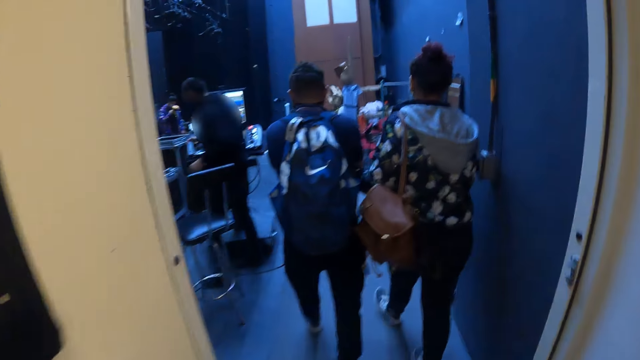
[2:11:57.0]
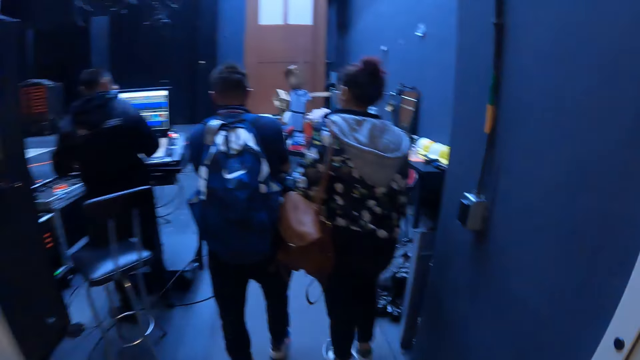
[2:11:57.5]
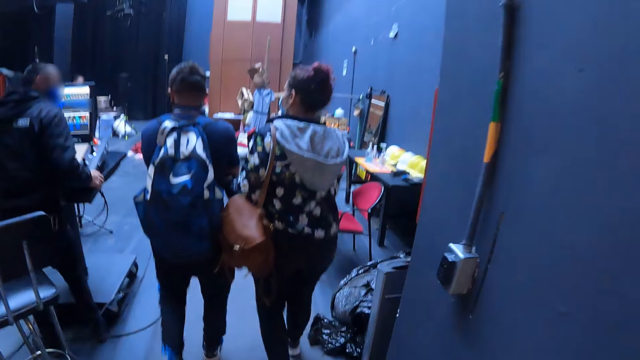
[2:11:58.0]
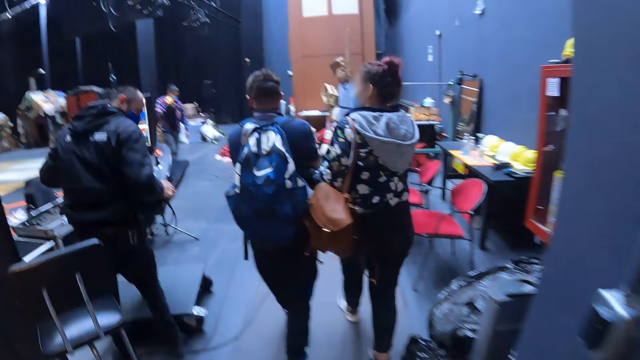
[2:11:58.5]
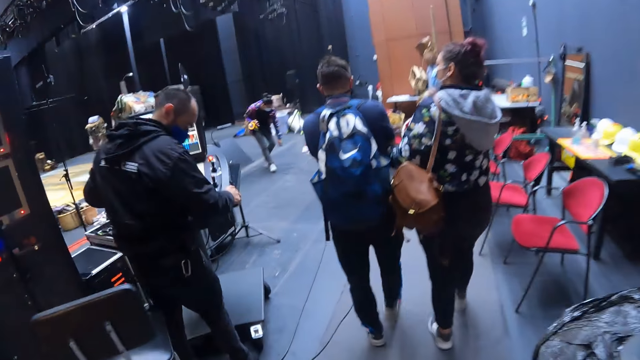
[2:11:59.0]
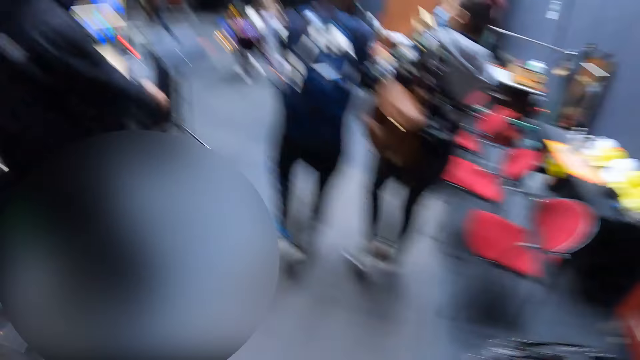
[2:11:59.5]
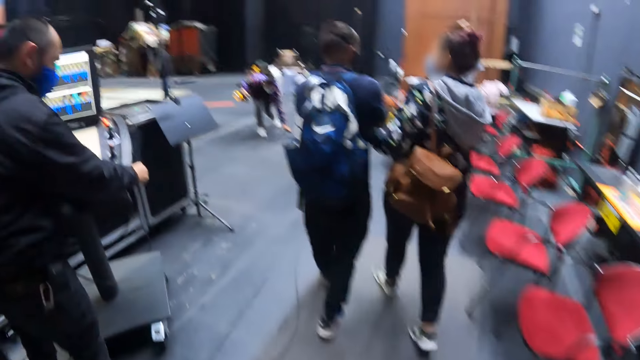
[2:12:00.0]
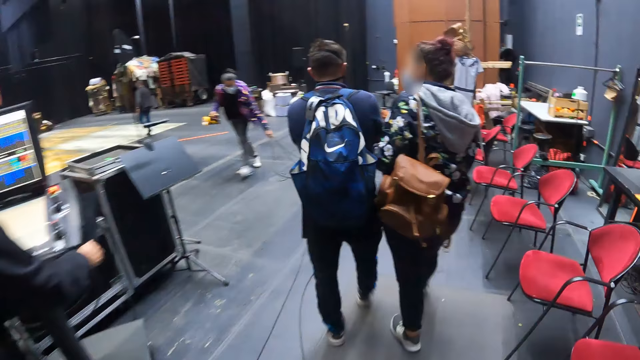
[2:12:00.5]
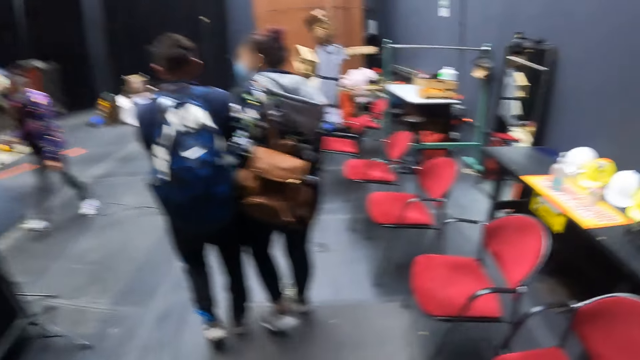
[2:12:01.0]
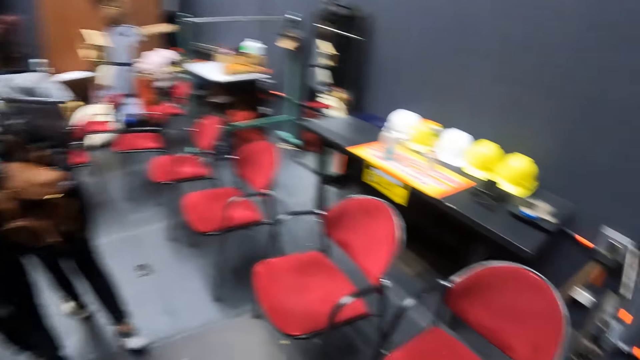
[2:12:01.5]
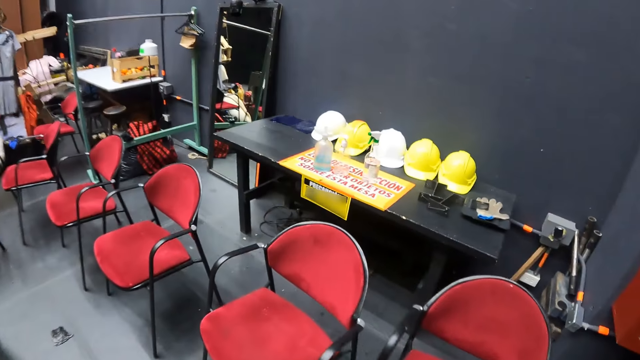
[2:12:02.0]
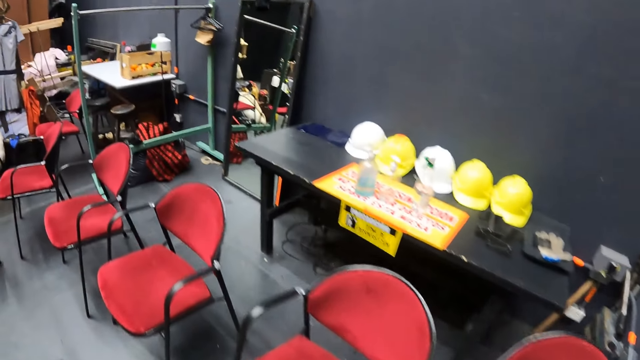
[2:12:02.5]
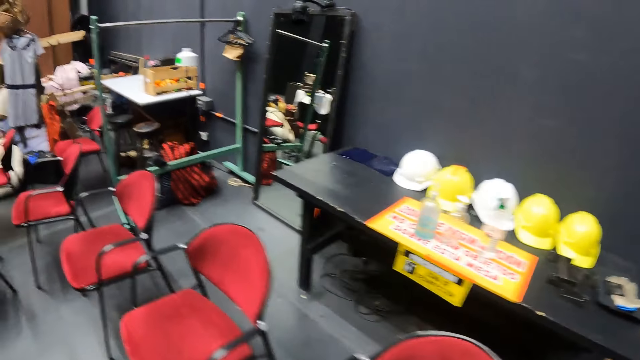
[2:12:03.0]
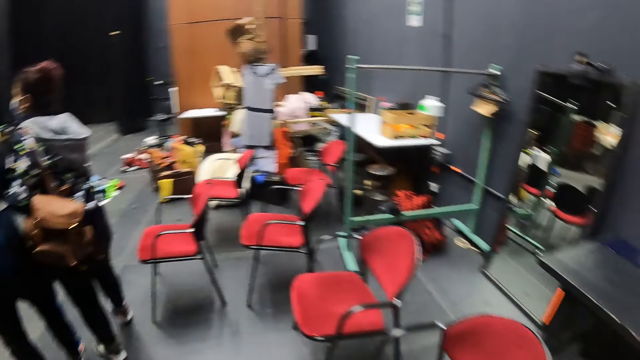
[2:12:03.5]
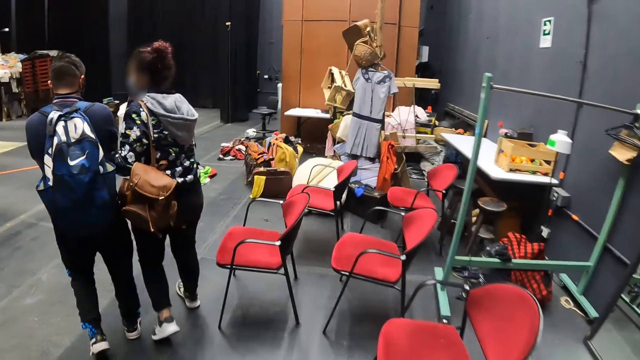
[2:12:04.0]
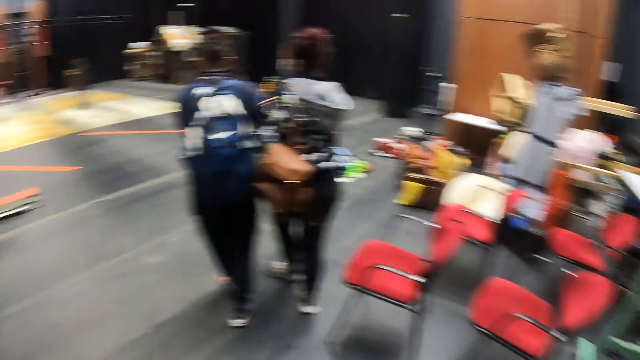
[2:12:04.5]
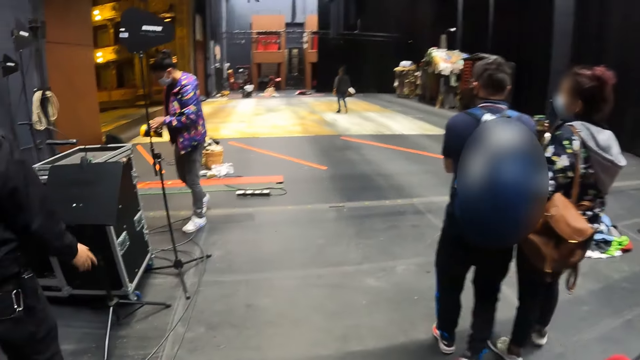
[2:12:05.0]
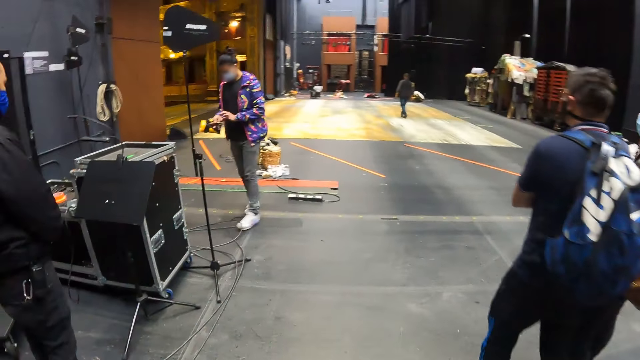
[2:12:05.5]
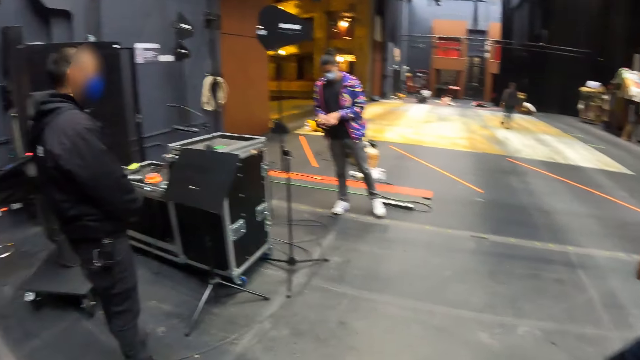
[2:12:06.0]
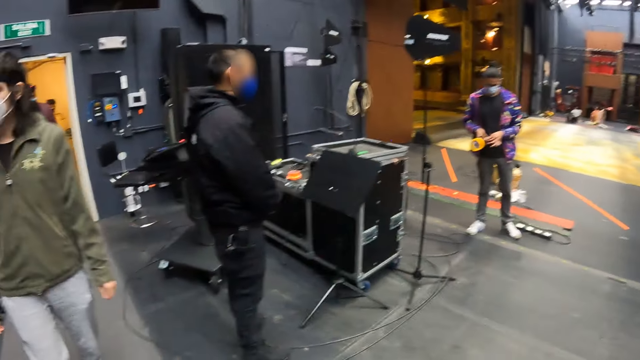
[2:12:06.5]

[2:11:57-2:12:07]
The camera wearer enters the backstage. They look around the backstage.

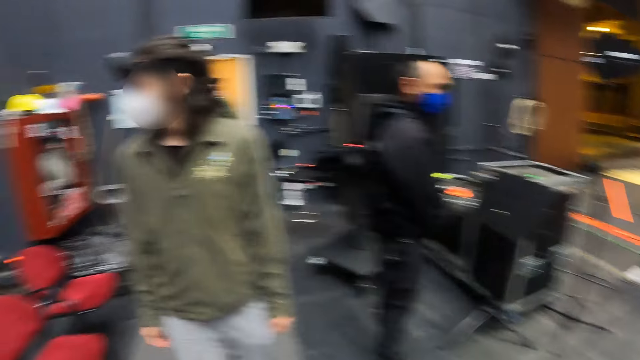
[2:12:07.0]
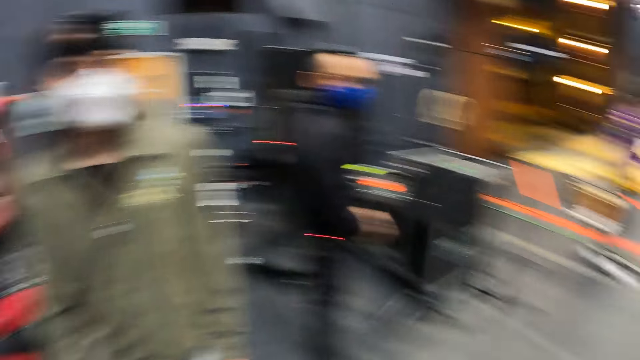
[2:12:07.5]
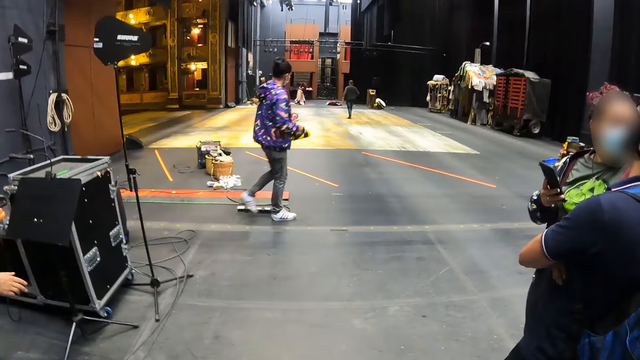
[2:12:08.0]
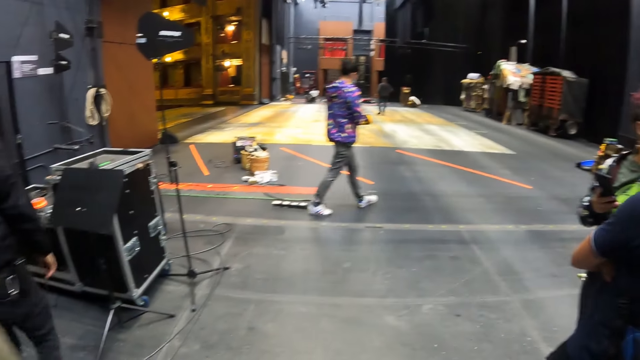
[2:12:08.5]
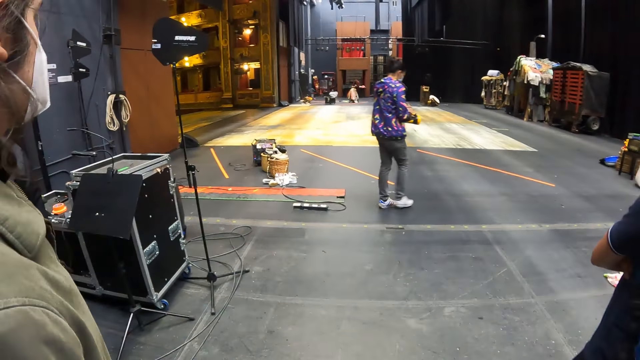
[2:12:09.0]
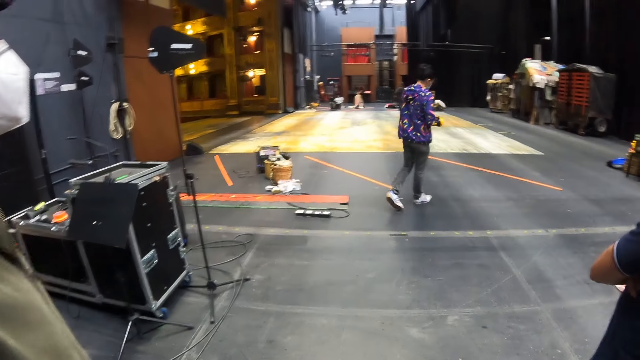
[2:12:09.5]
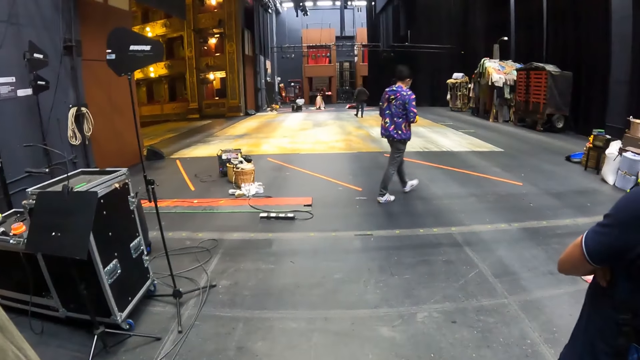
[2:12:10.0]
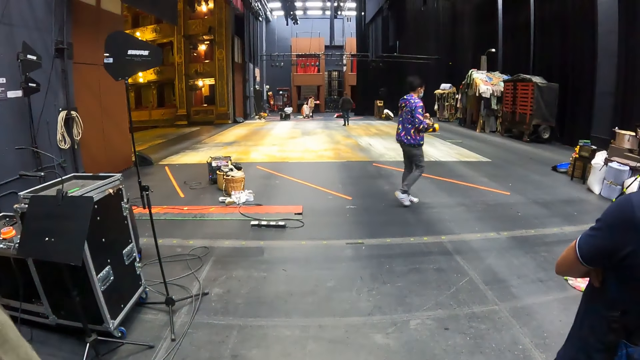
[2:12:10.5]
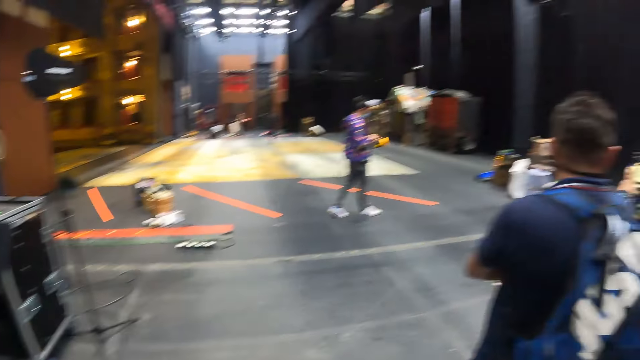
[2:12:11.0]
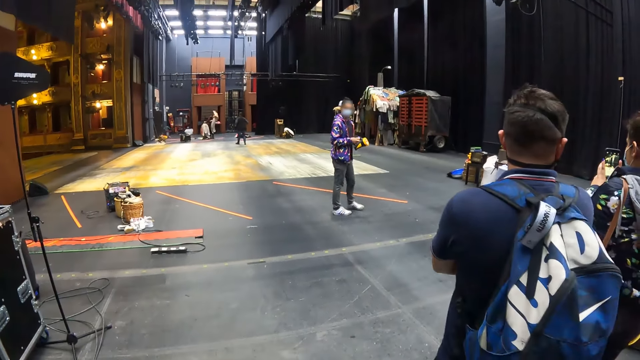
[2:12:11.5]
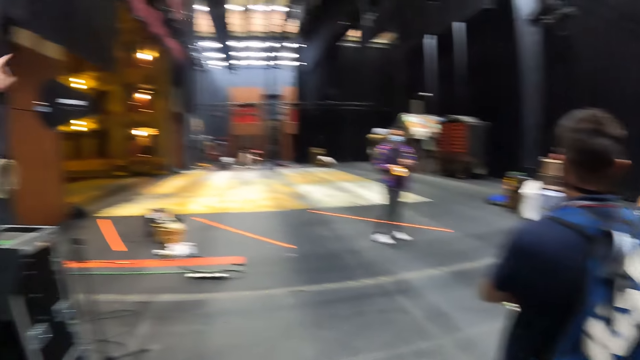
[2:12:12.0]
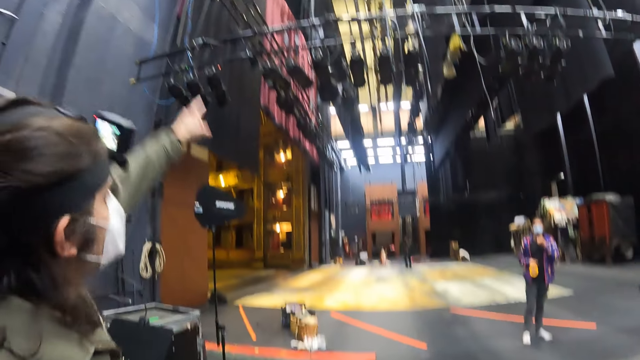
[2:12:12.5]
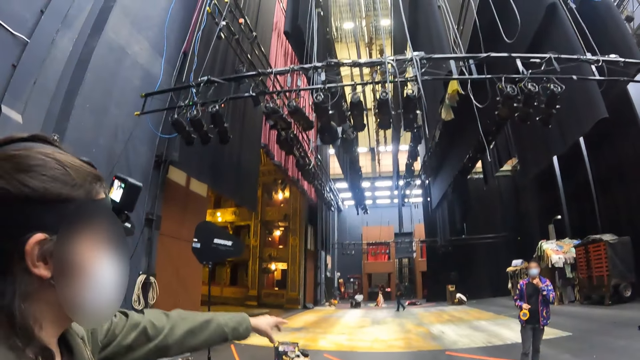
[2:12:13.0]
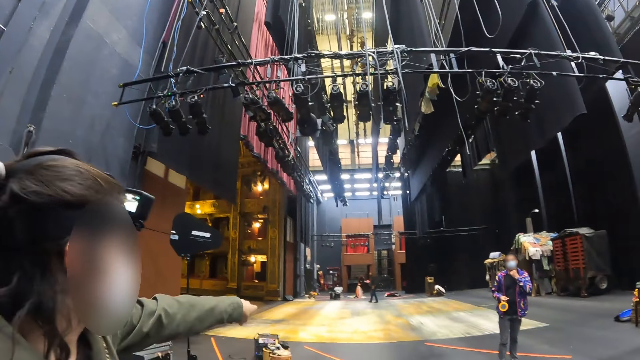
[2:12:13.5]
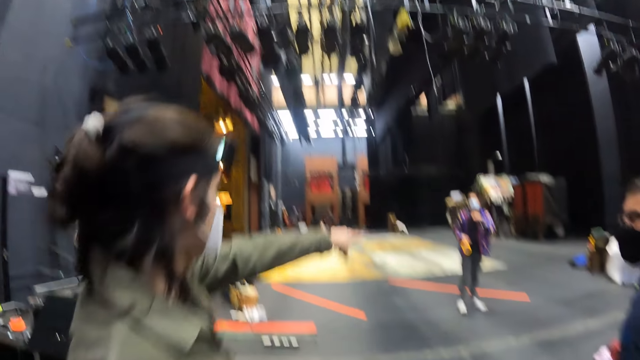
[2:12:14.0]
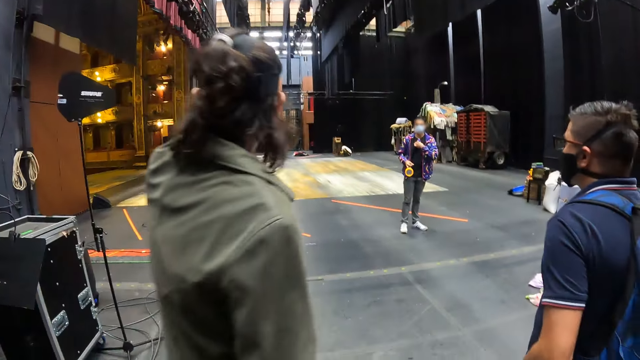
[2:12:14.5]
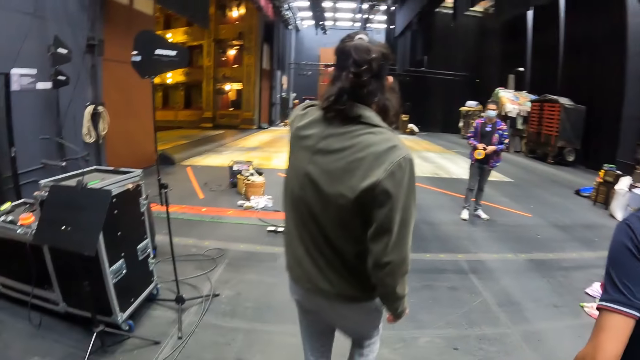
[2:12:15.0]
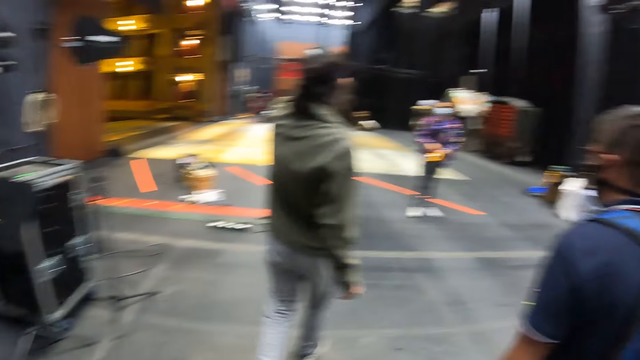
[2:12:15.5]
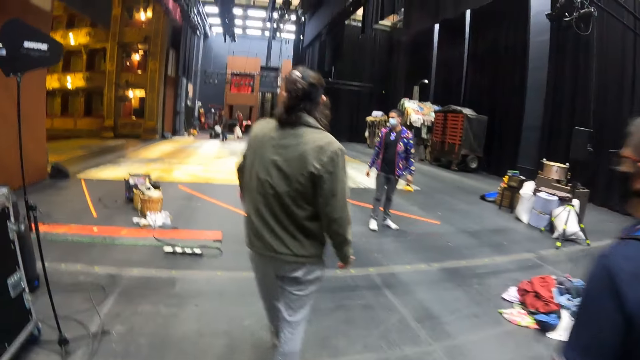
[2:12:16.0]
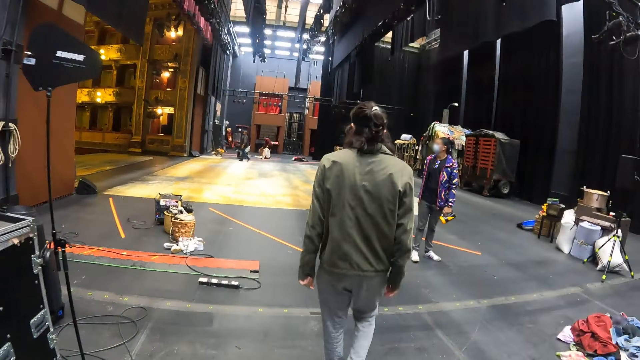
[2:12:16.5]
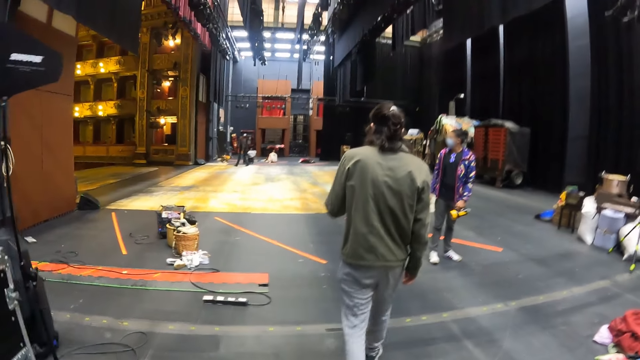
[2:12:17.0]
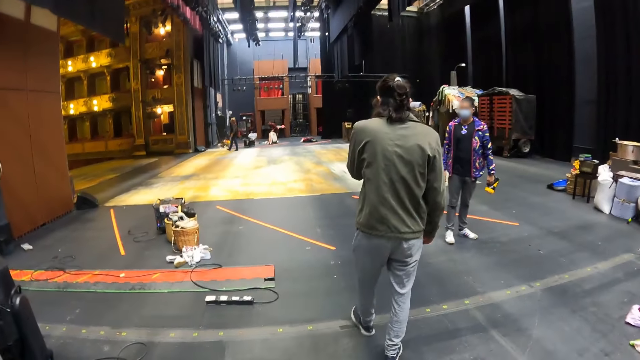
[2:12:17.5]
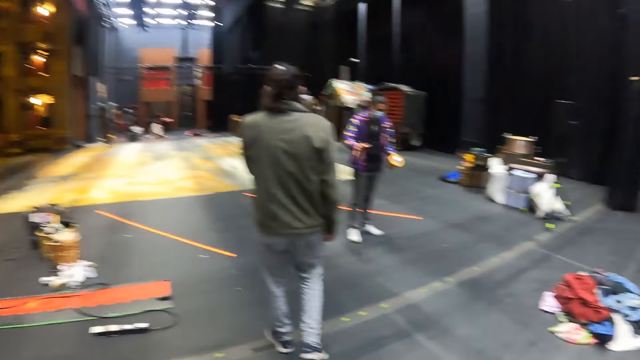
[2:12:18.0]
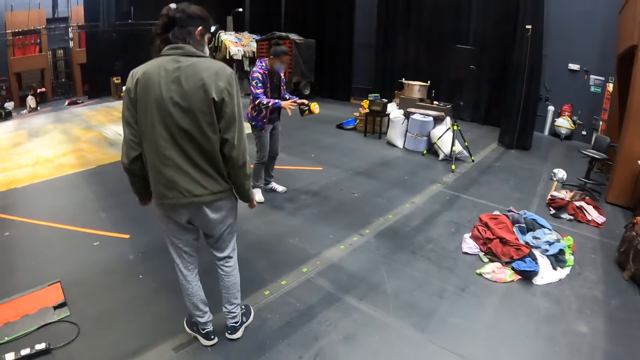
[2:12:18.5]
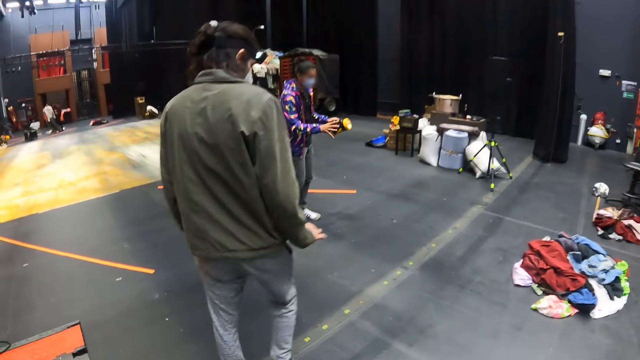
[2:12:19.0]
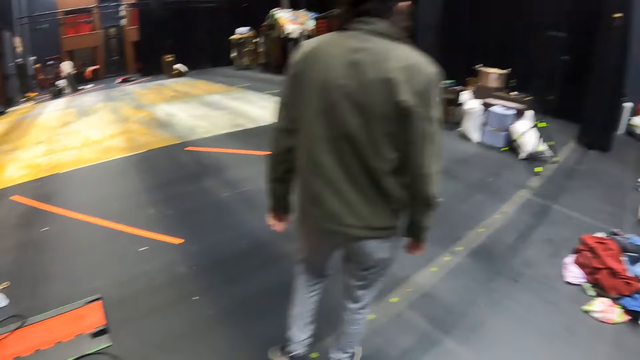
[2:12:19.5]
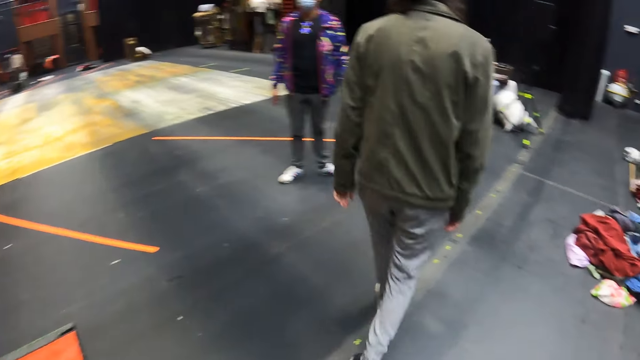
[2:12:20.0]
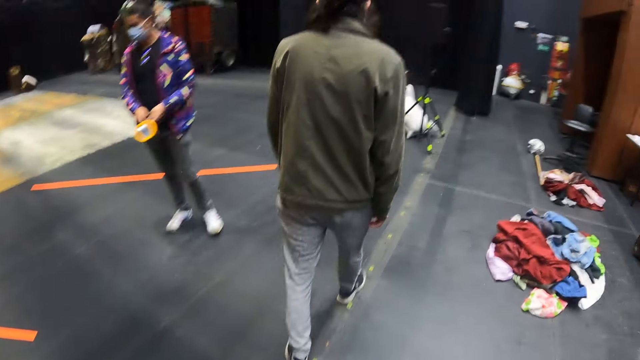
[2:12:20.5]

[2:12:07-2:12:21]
The camera wearer stands on the auditorium stage. They walk on the auditorium stage.
